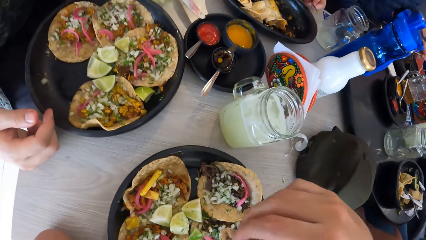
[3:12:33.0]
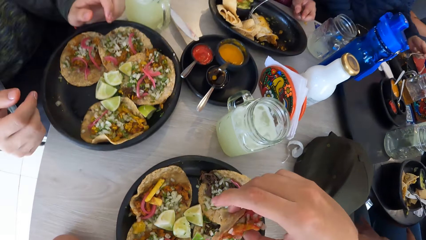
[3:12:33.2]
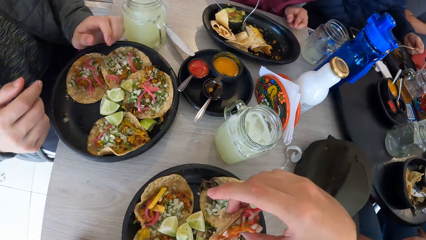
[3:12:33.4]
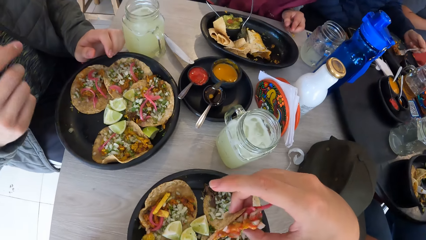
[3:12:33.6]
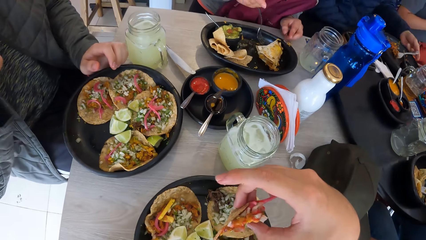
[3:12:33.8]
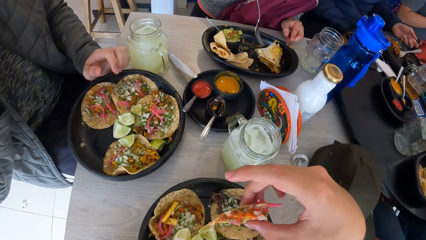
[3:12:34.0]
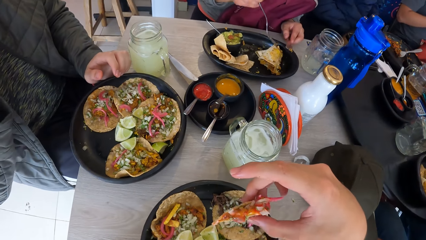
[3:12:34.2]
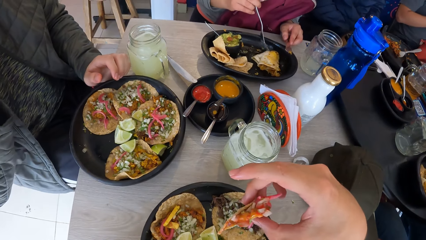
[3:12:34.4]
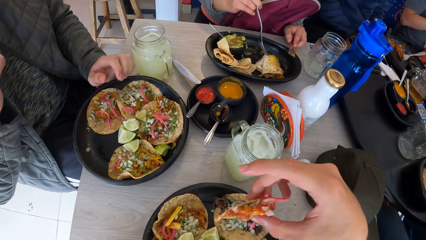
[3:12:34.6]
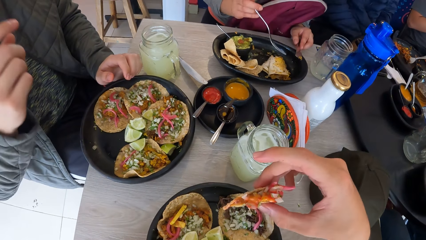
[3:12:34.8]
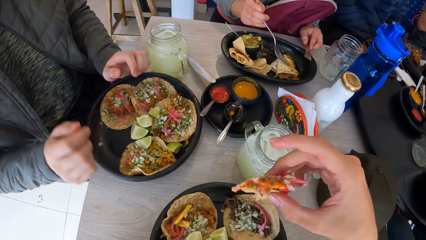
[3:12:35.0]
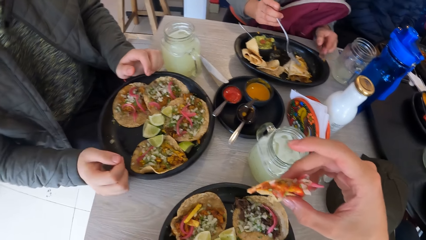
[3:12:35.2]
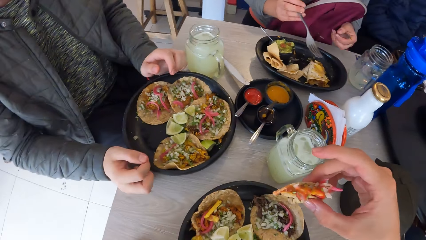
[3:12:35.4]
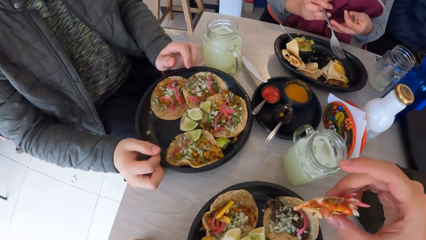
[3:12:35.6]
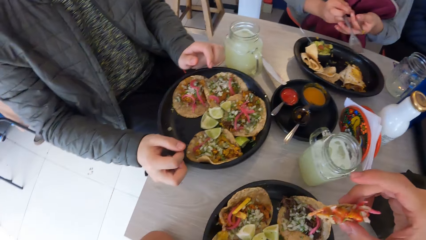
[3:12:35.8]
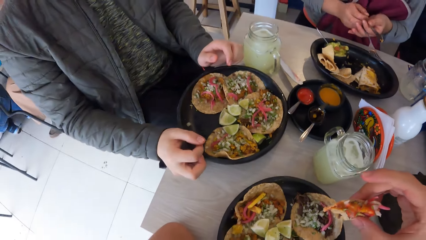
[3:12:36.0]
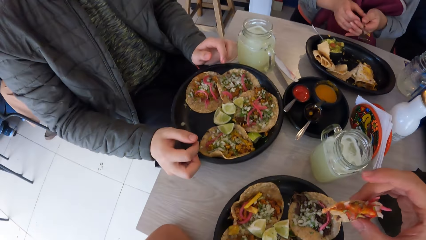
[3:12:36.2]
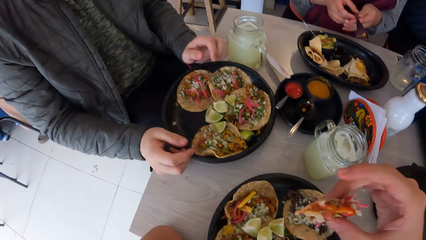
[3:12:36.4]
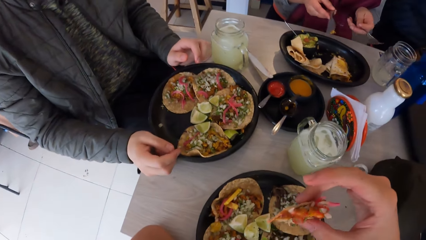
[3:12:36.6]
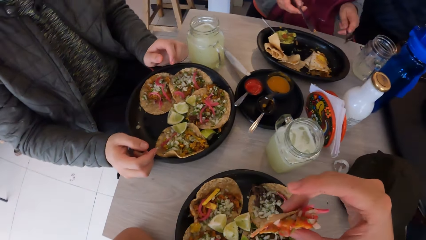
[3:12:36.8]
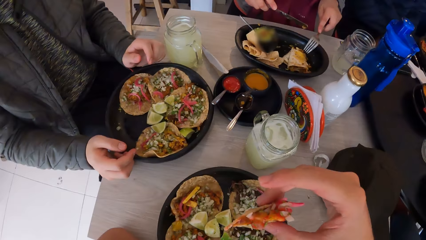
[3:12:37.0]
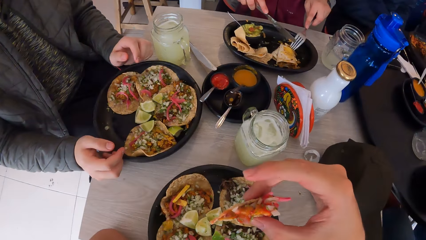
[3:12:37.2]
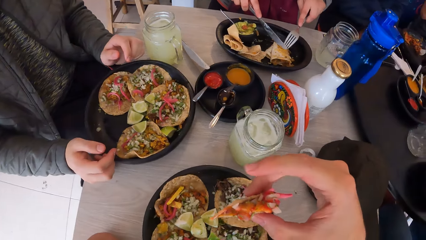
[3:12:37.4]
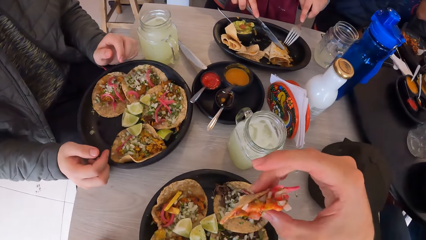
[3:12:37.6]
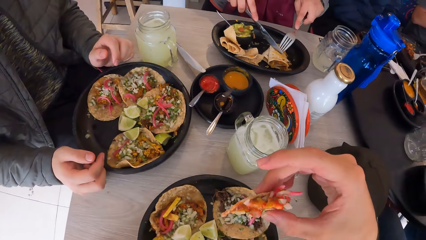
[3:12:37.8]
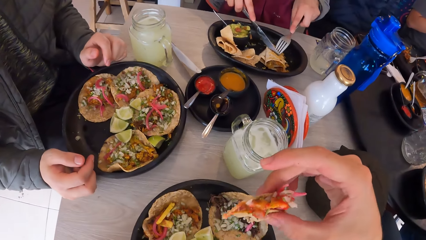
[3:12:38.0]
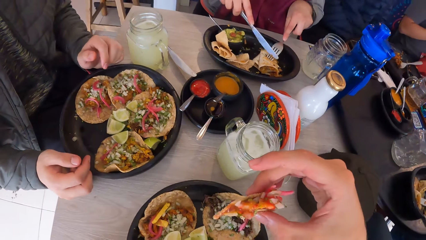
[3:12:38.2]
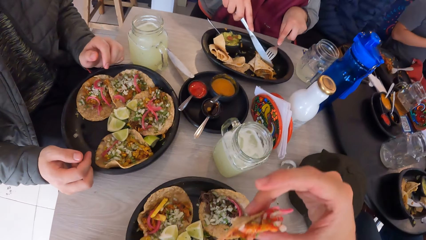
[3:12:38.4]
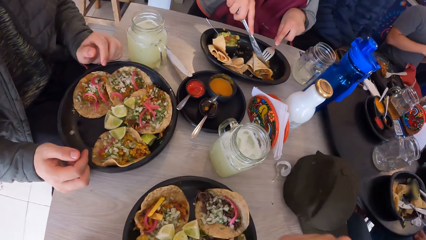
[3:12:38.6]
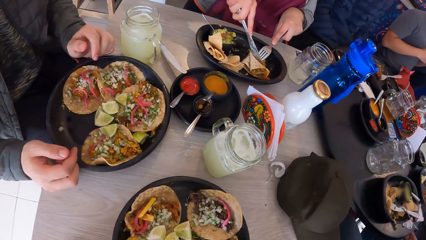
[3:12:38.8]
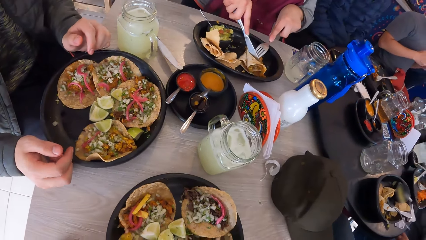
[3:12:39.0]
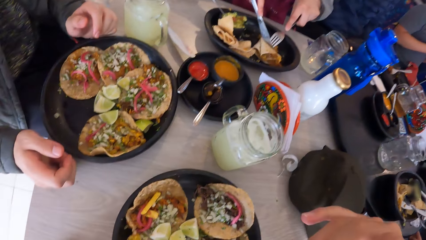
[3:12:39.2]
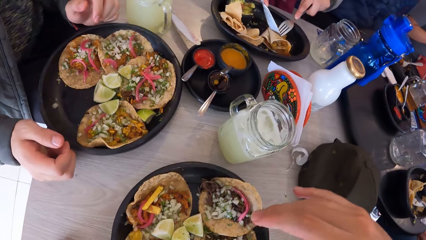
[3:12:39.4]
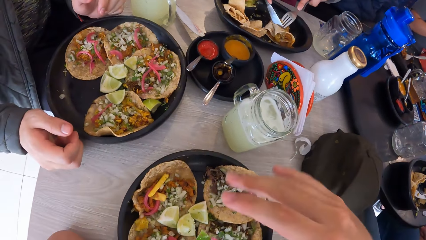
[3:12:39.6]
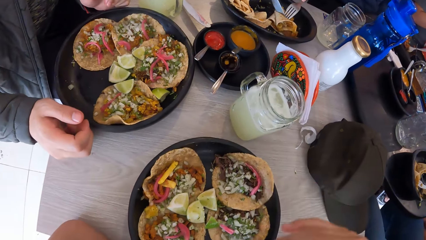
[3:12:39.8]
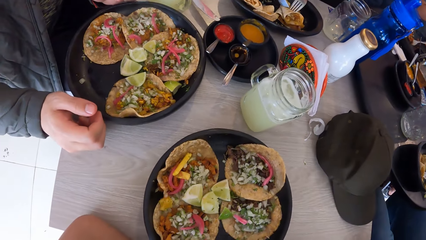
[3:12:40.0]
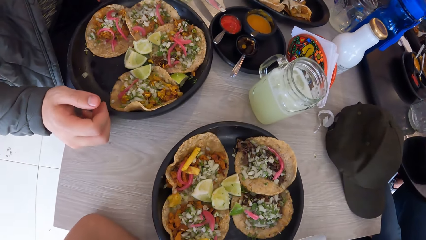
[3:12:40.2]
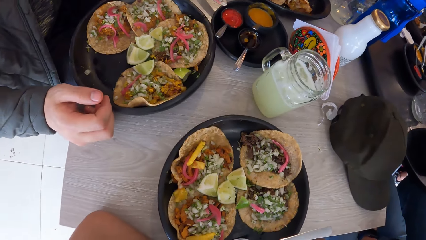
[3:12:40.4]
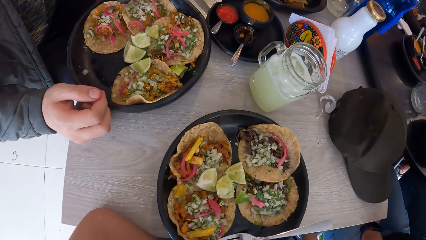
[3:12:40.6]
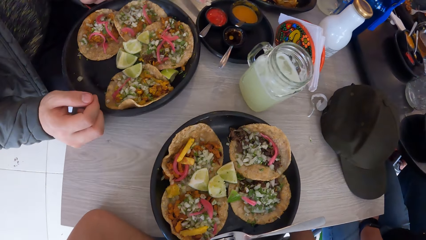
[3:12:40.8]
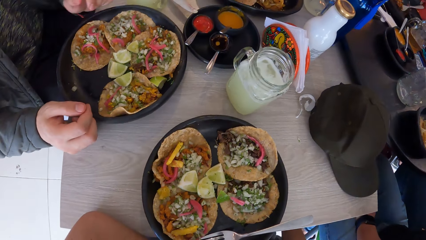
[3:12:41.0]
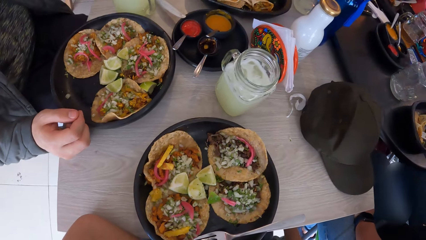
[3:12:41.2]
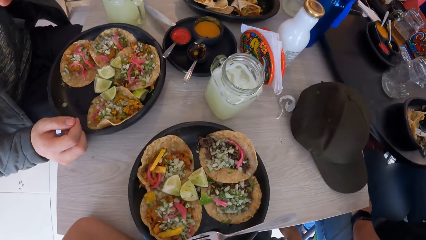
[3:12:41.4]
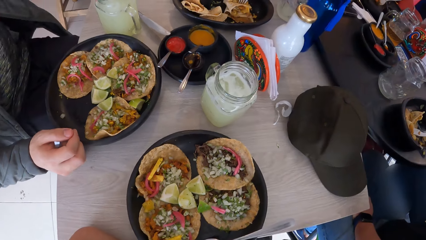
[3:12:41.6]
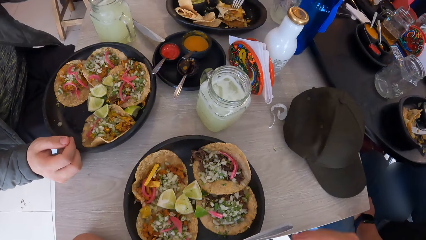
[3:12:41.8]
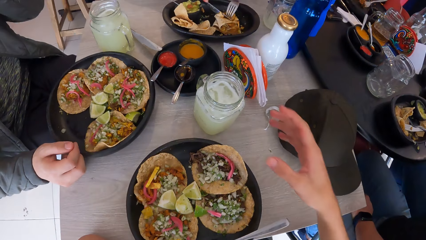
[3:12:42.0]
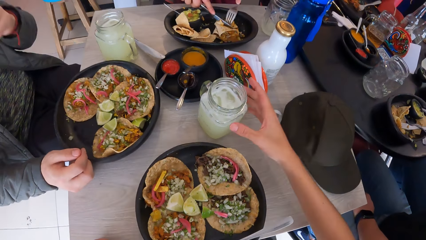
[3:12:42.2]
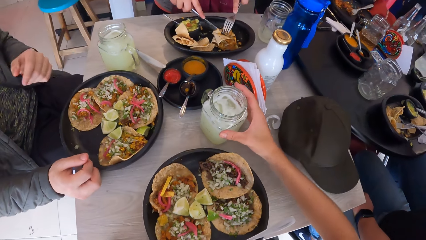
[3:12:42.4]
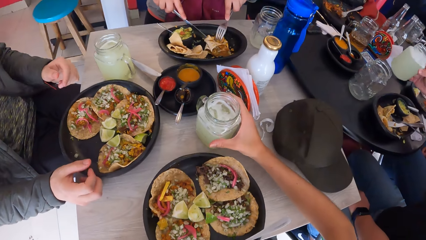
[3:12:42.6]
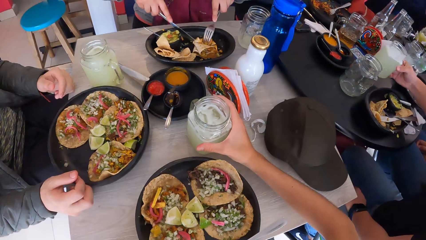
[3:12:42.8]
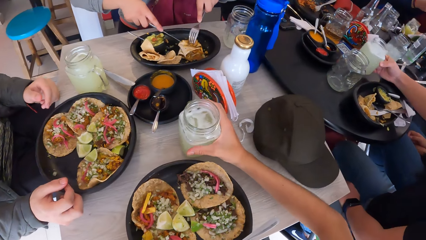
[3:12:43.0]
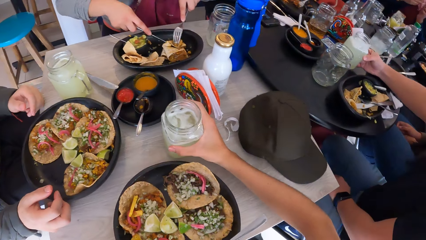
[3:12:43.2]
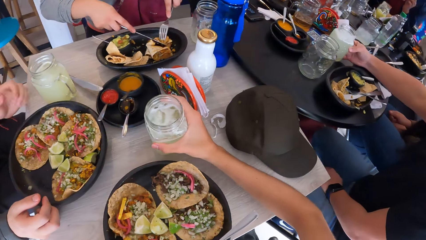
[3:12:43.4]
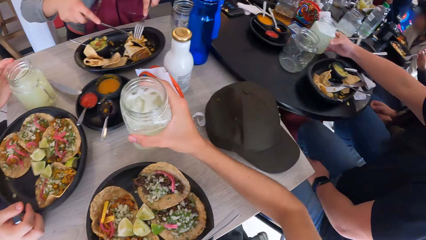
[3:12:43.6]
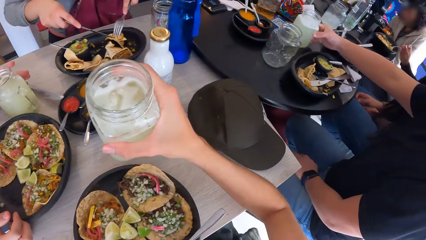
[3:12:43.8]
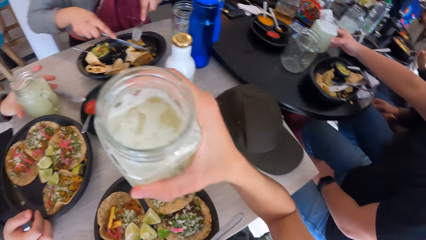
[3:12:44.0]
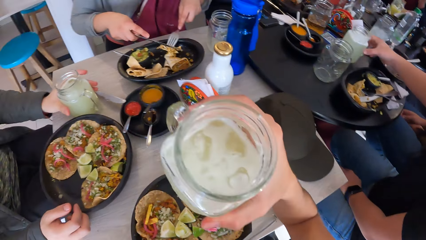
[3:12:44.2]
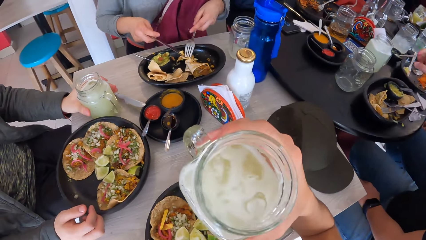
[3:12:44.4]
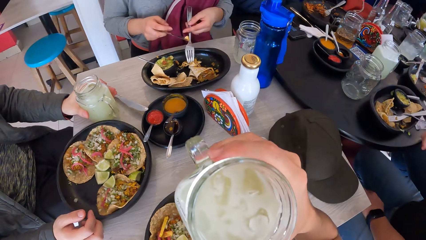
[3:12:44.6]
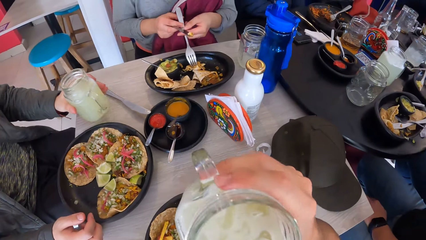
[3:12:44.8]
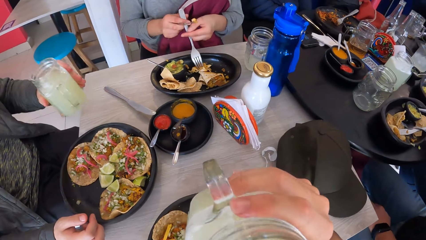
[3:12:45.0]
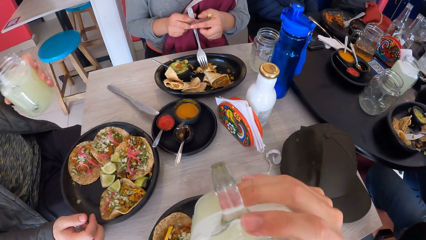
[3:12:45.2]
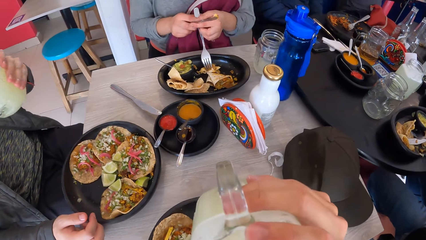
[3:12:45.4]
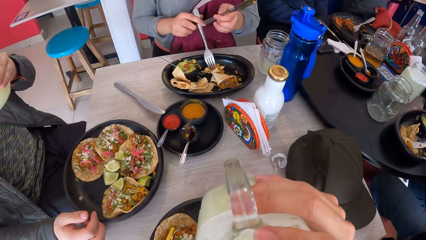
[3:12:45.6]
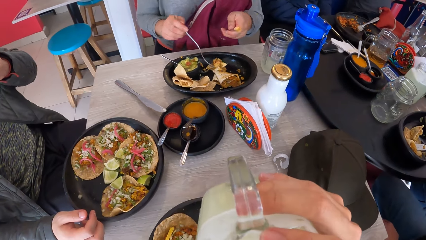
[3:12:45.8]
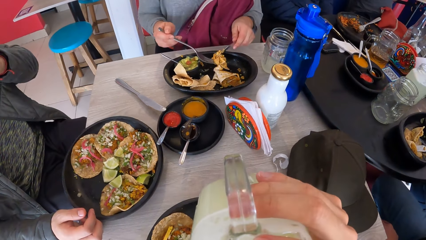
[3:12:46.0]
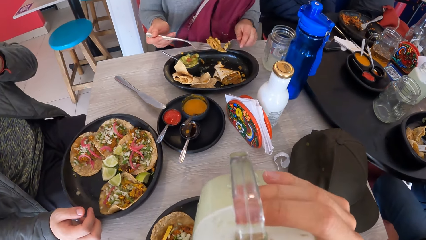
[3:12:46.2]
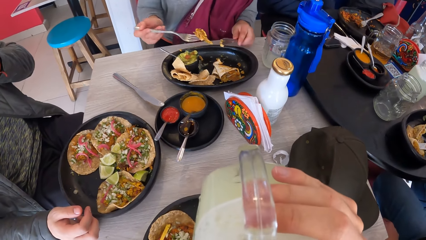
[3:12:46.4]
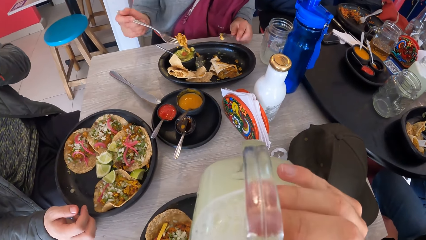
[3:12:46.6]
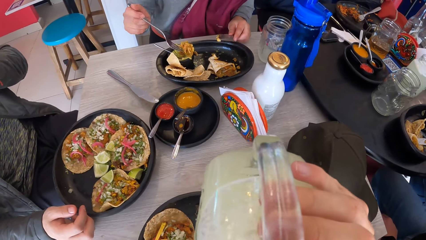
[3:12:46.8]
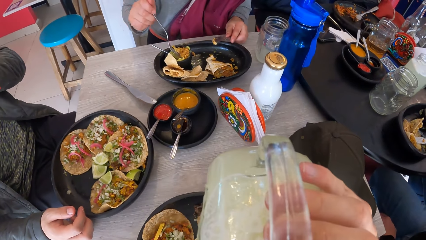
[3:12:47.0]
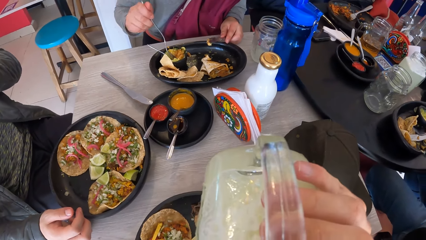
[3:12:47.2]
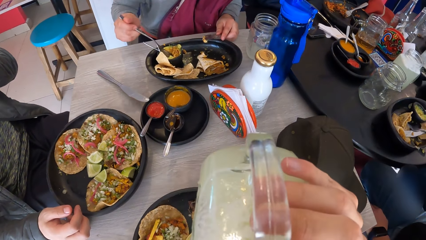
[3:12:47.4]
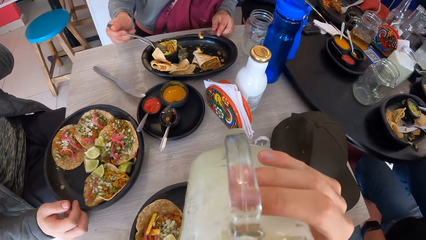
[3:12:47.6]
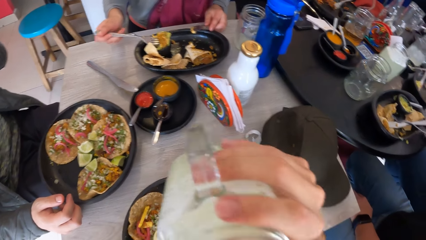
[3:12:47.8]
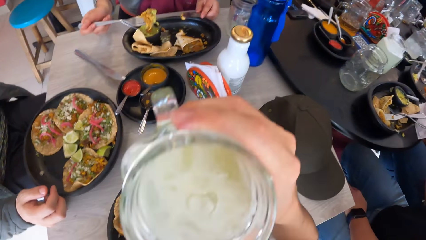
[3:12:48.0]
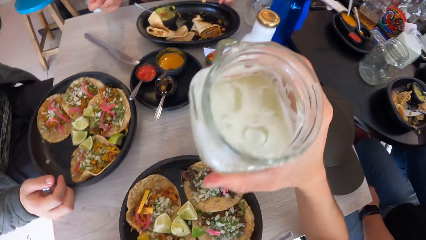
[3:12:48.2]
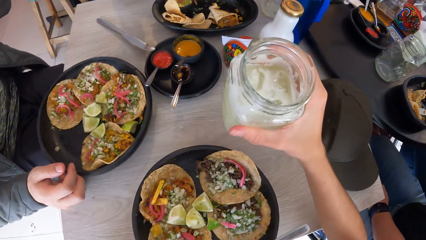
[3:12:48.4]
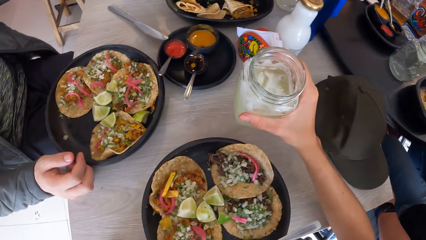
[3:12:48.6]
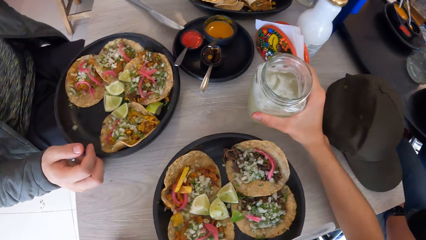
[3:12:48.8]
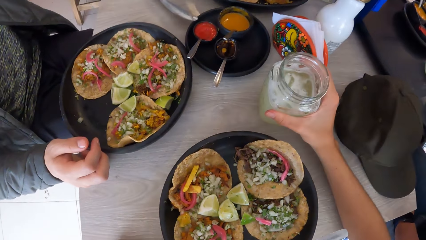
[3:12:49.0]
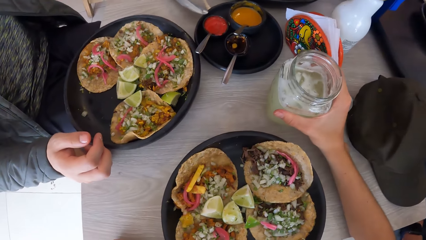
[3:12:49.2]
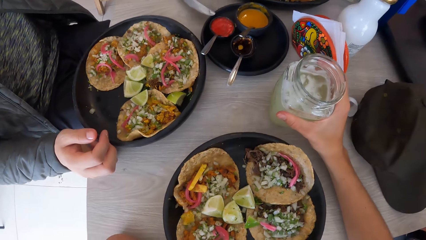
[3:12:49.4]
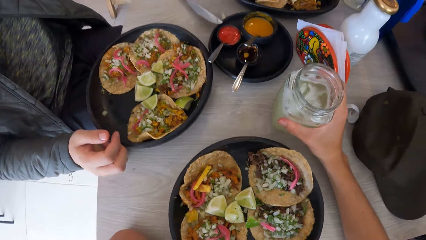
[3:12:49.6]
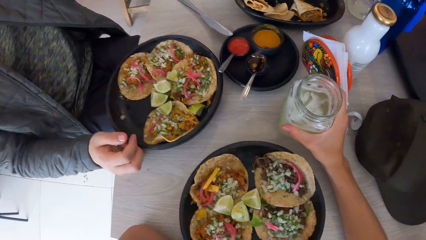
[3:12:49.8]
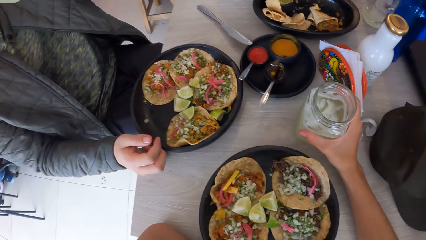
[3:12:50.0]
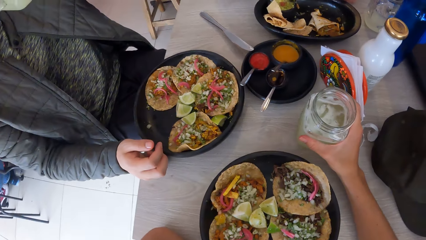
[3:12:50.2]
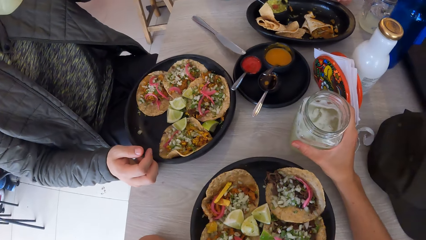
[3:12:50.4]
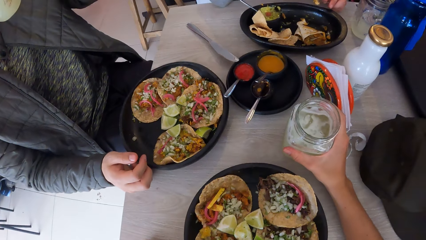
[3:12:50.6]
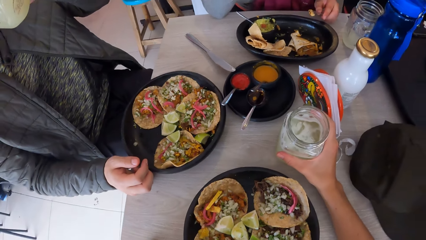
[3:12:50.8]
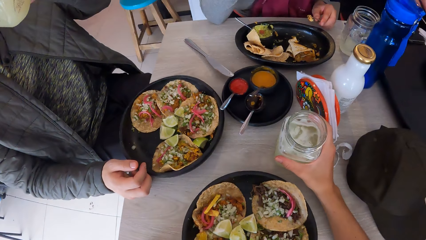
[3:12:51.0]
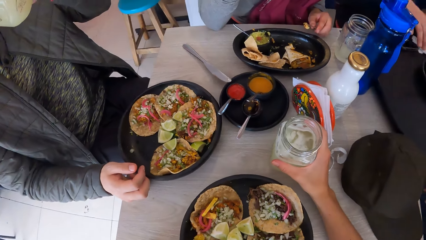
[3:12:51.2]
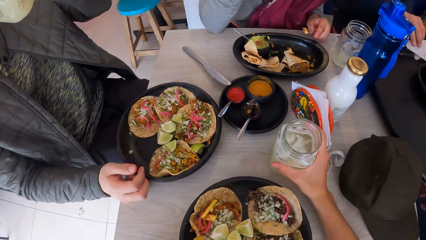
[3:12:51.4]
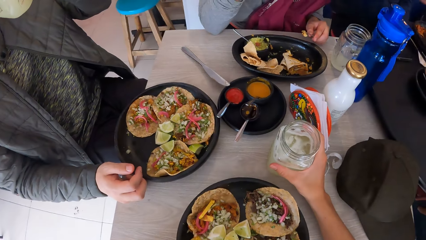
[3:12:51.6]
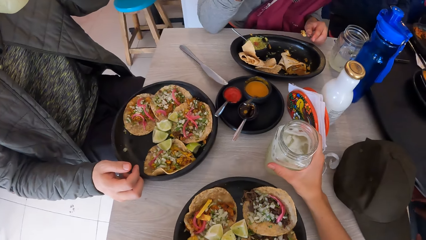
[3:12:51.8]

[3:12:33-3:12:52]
A man drops the fork on the plate on the table with his left hand. Another man places his right hand on the table. A woman picks up the knife from the plate on the table with her left hand. The woman passes the fork from her right hand to her left hand and passes the knife from her left hand to her right hand. The woman cuts the taco on the plate with the knife in her right hand. The camera wearer picks up the cup from the table with his right hand. Another woman drops a cup on the table with her right hand. The camera wearer drinks margarita from the cup in his right hand. The other man picks up the cup from the table with his left hand. The first woman passes the knife from her right hand to her left hand and passes the fork from her left hand to her right hand. The other man drinks margarita from the cup in his left hand. The camera wearer drops the cup on the table with his right hand.
